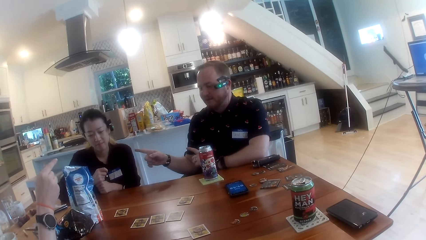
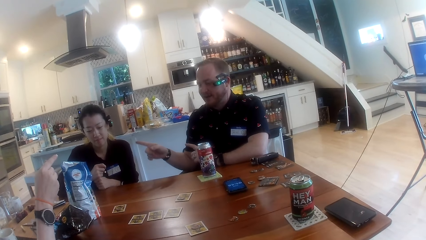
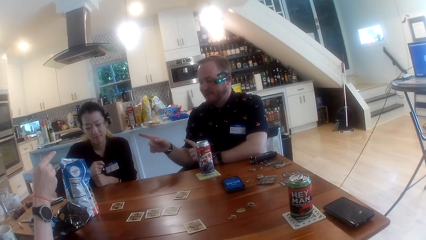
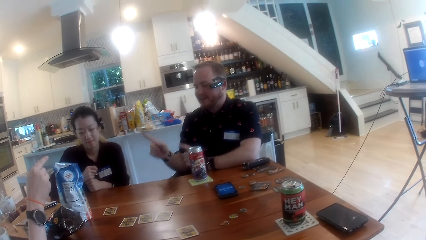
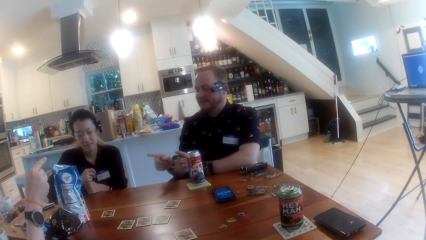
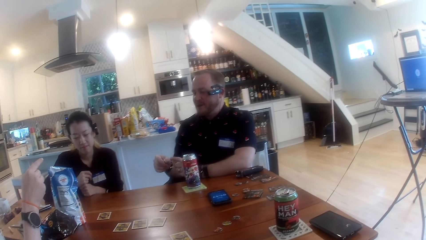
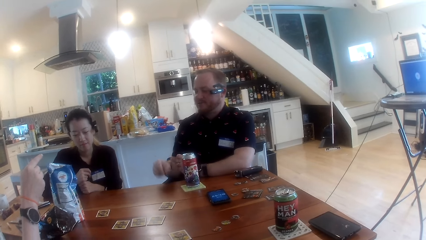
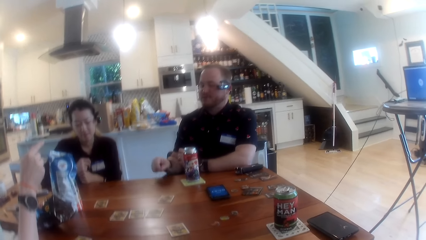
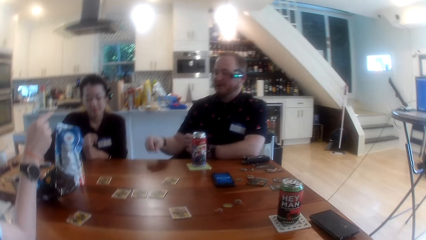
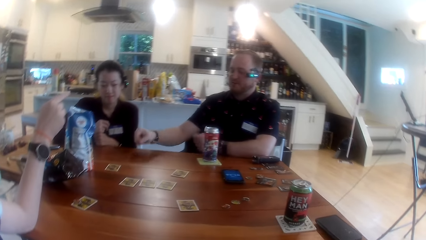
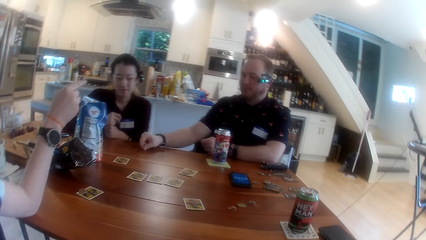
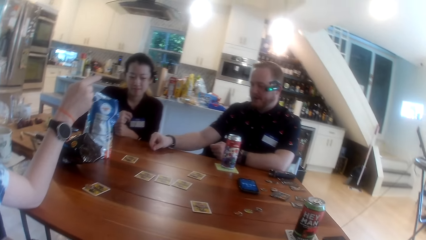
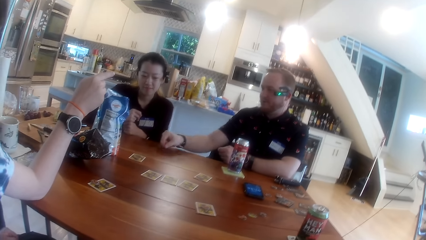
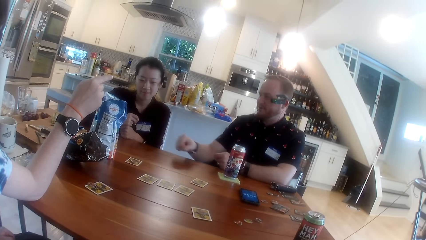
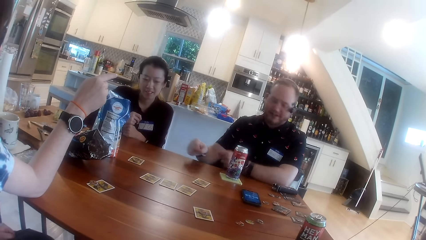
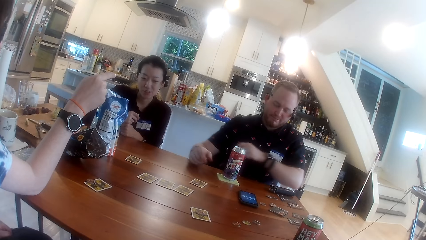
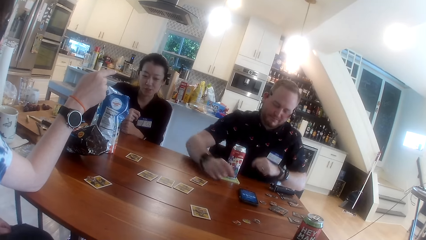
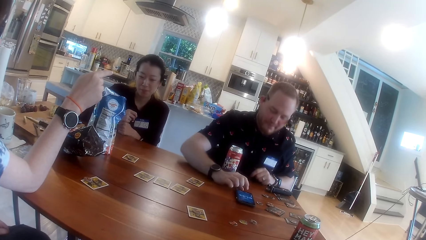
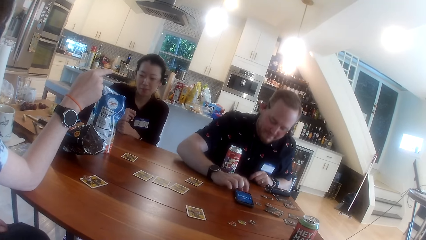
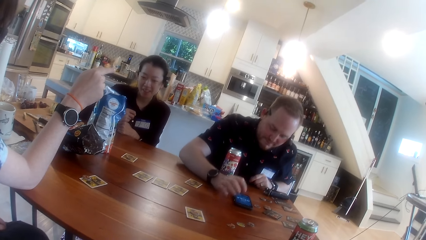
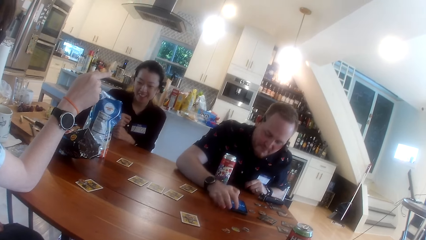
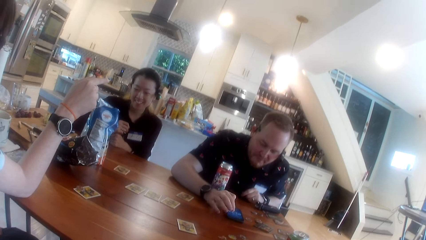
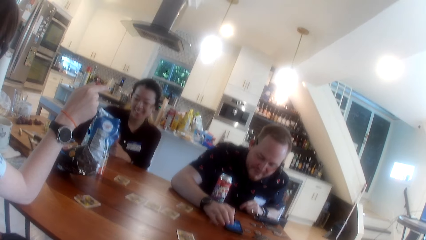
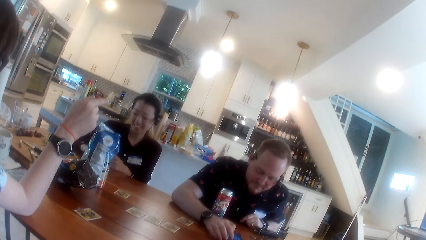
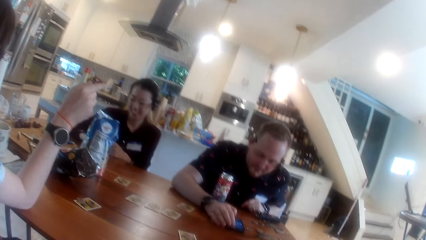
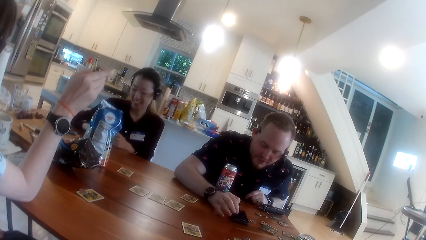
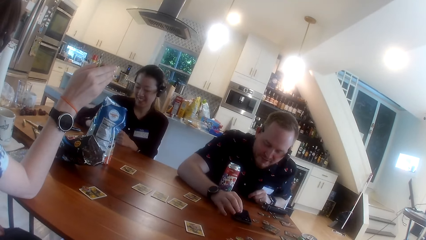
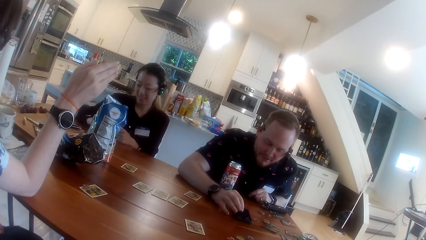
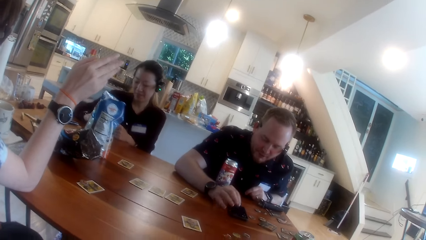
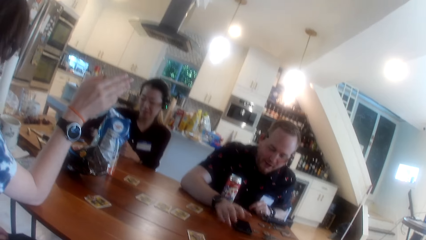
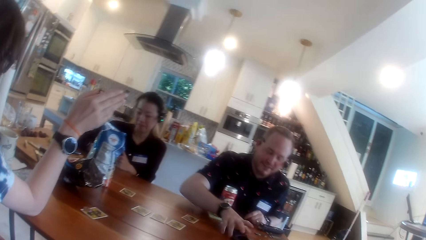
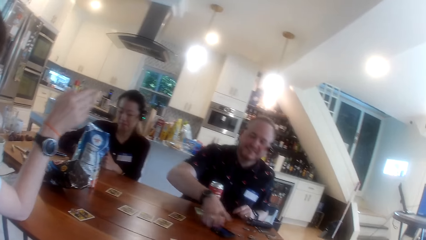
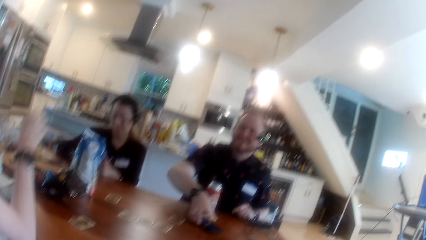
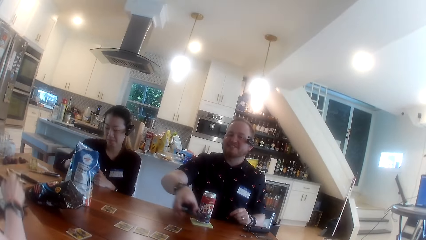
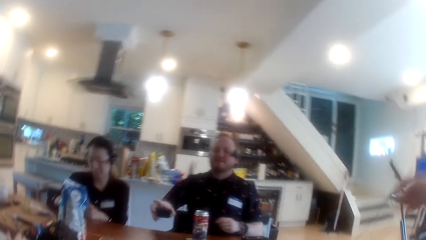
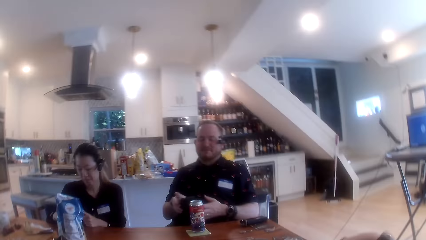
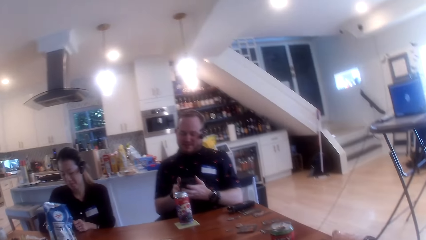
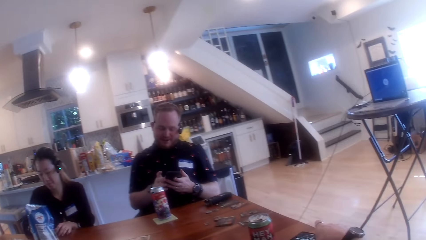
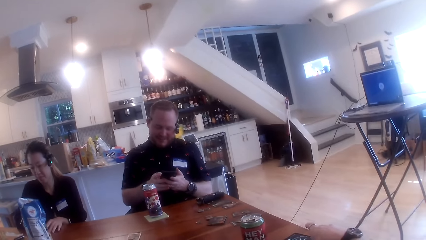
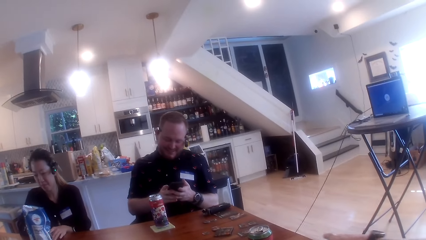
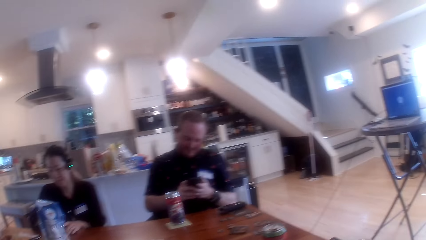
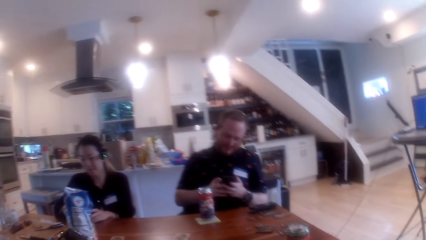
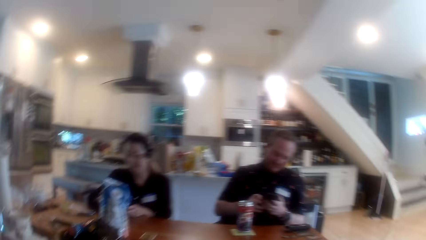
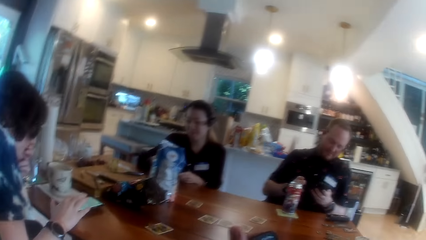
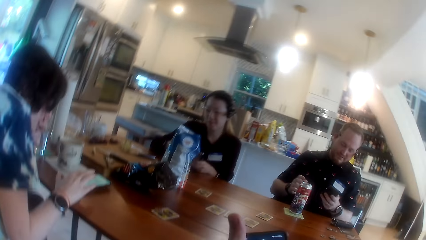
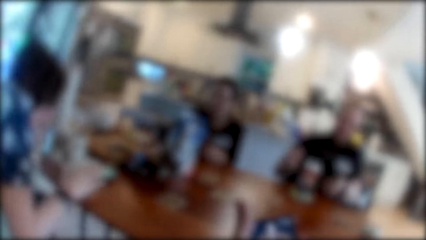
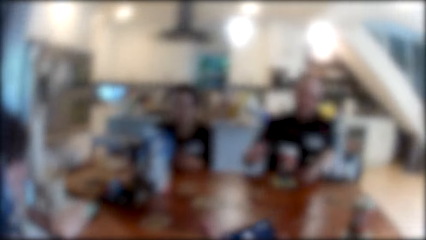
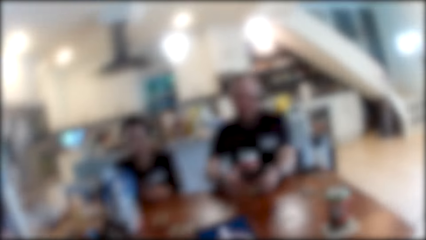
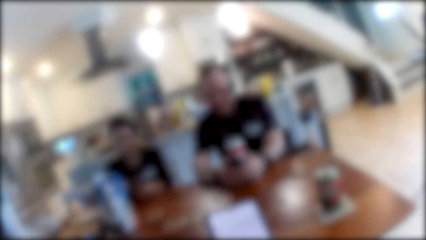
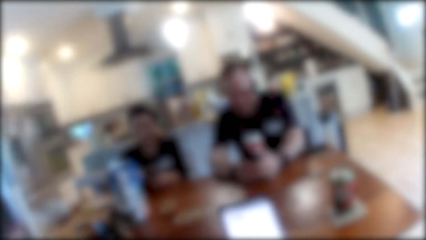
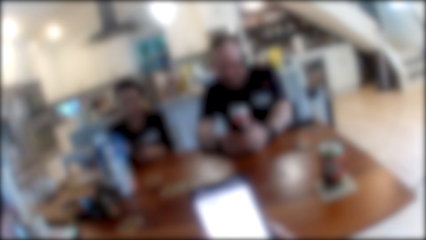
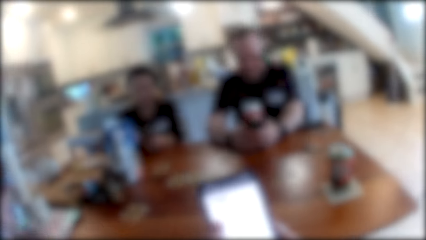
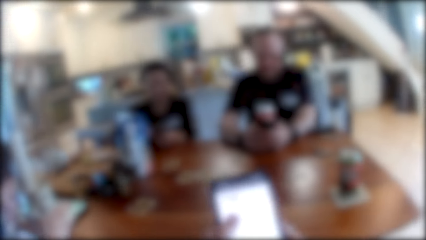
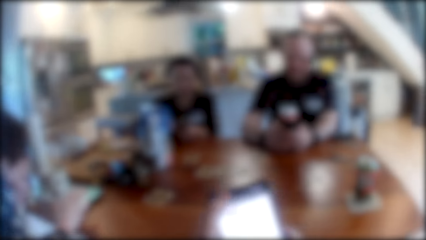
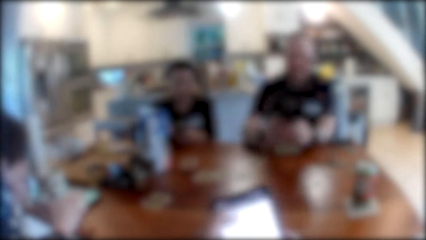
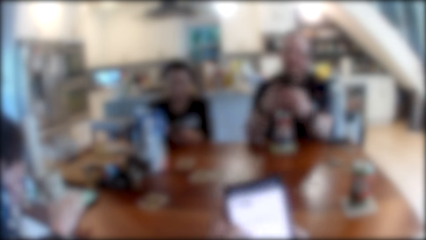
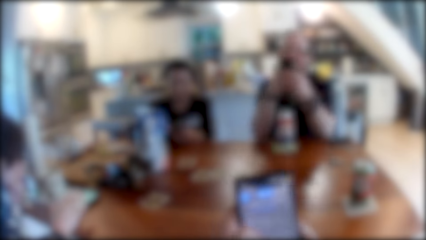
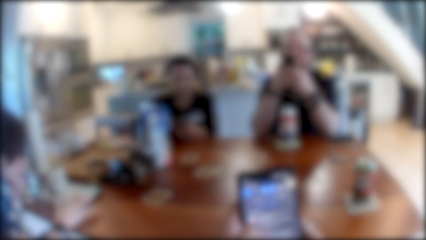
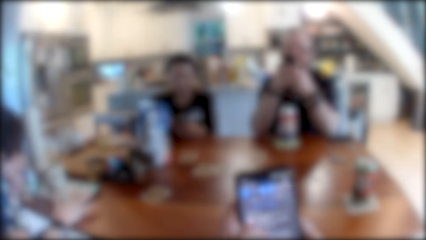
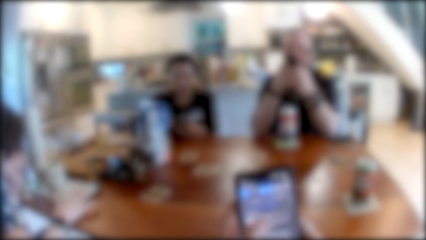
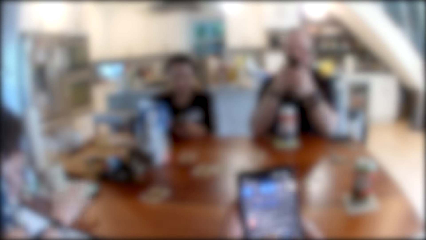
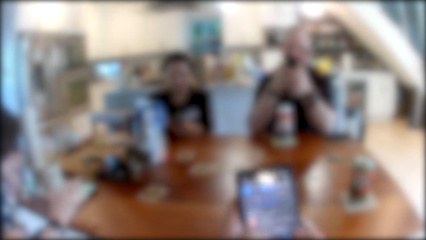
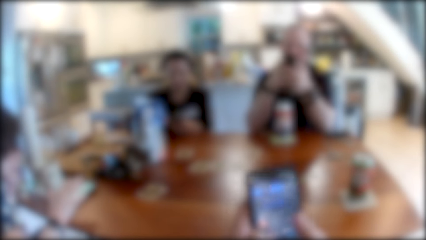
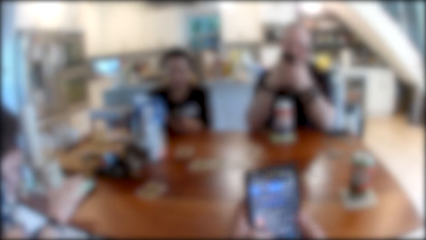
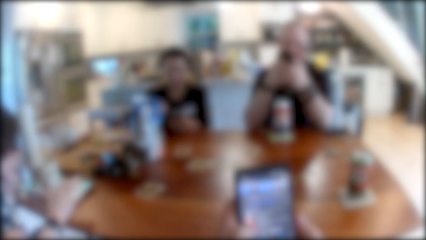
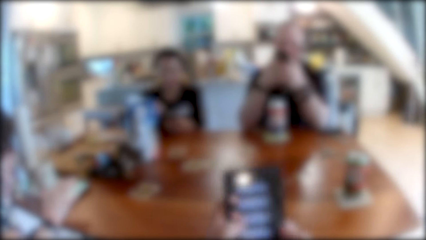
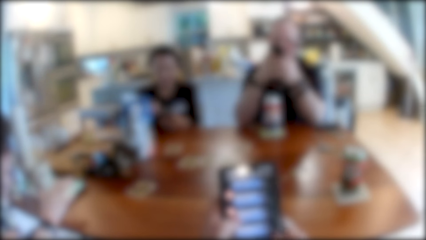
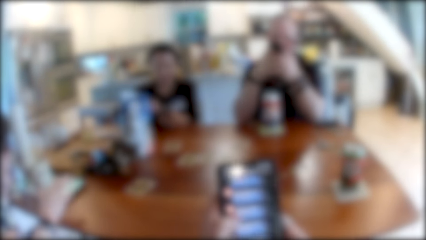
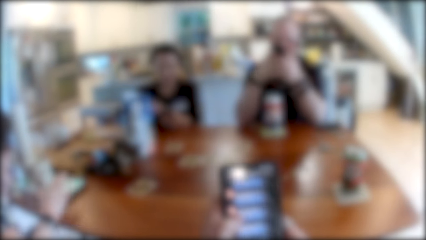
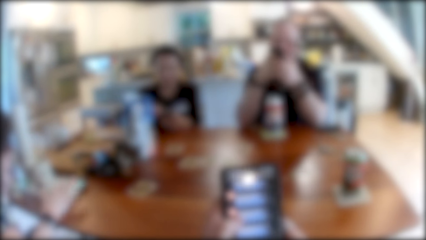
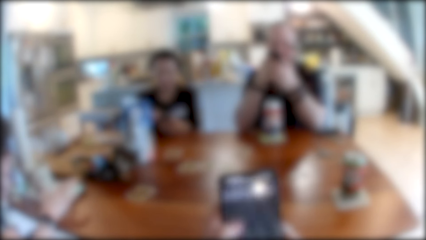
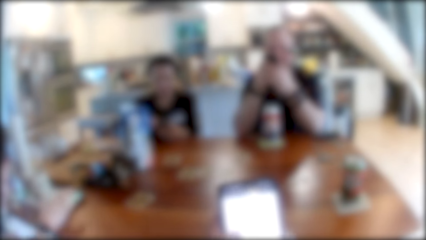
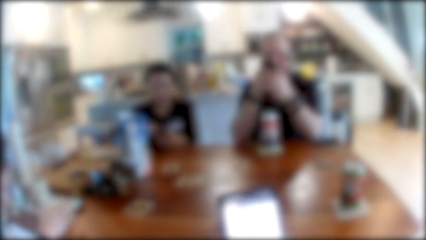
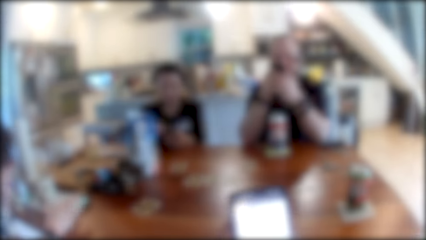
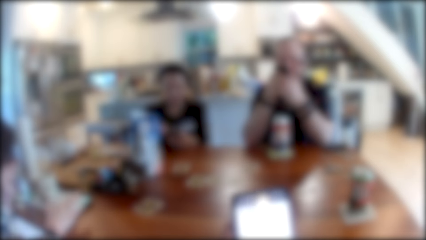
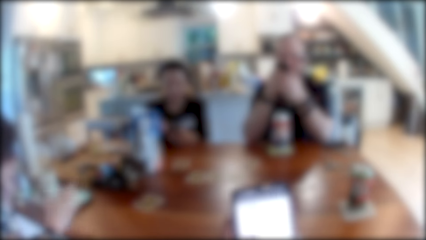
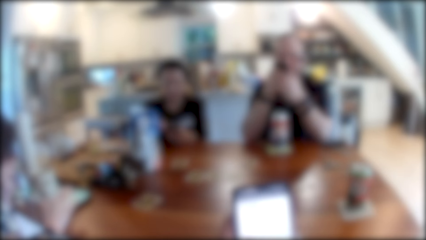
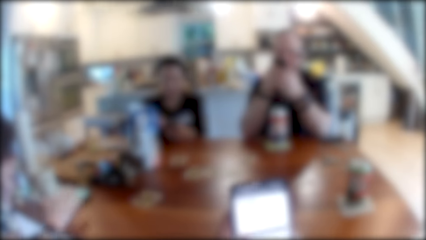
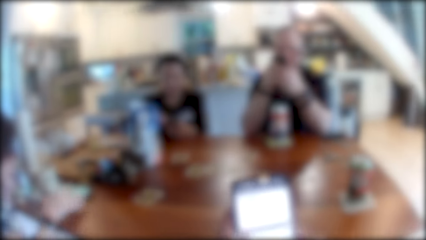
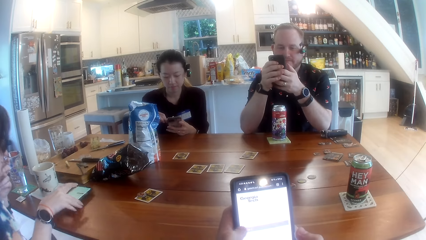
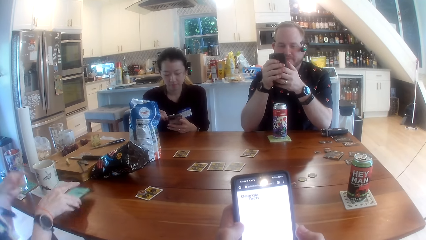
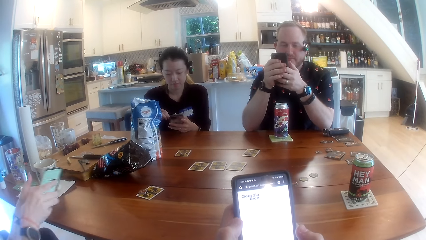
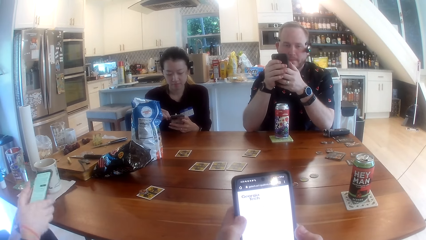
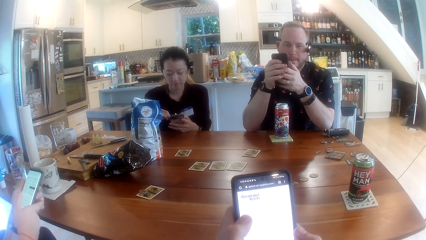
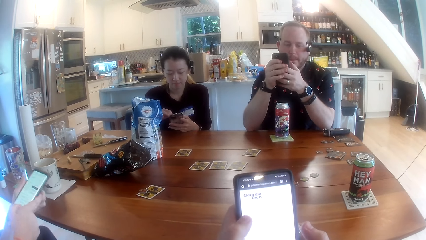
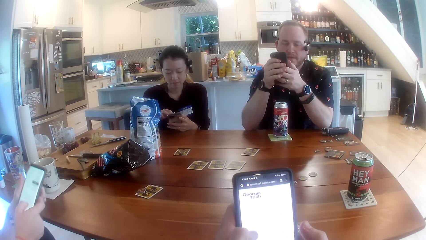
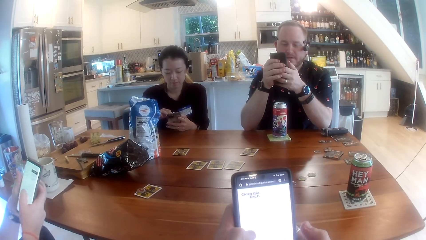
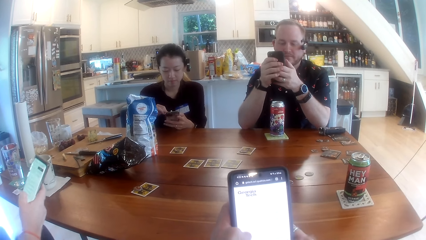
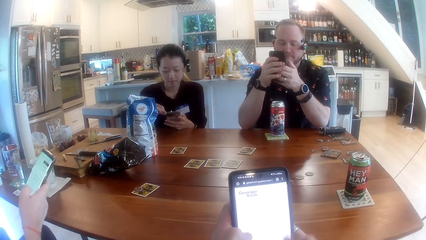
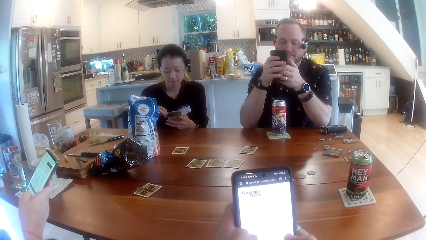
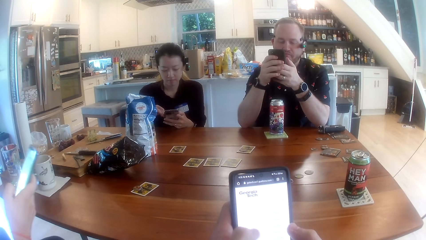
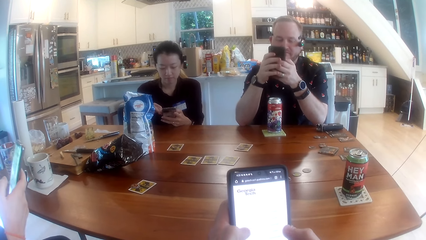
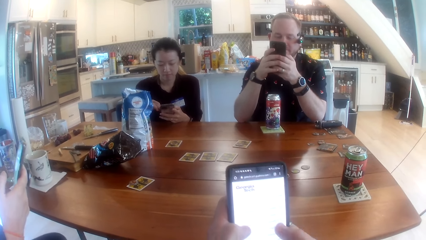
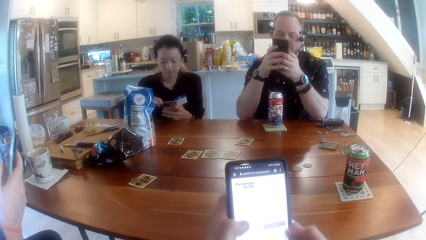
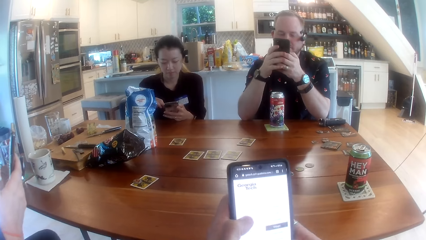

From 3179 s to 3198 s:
A man operates the phone on the table with his right hand. The man picks up the phone on the table with his right hand. A woman operates a phone with both hands. The man operates the phone with both hands. Another woman operates the phone on the table with her right hand. The camera wearer operates a phone with both hands. They scroll the phone. The other woman picks up the phone on the table with her right hand and operates the phone on the table with both hands.
